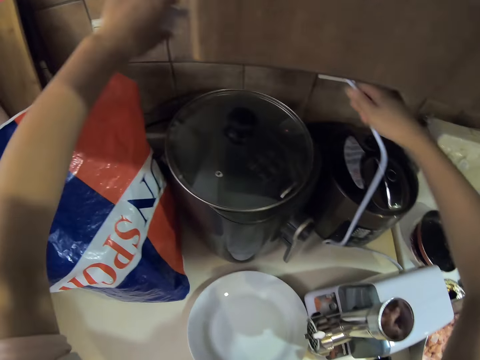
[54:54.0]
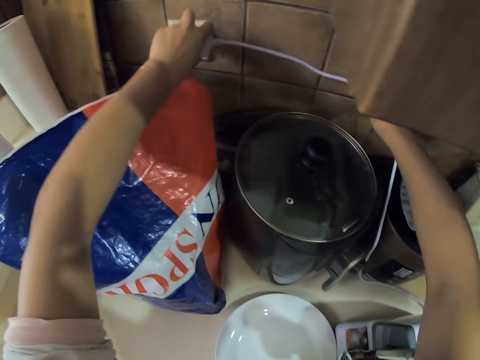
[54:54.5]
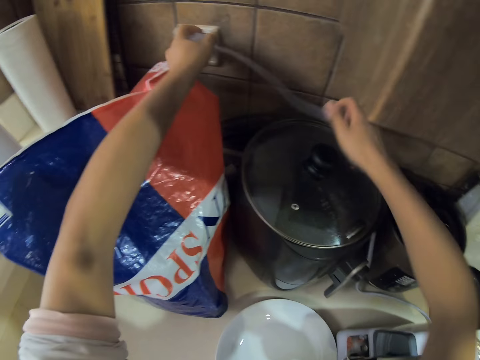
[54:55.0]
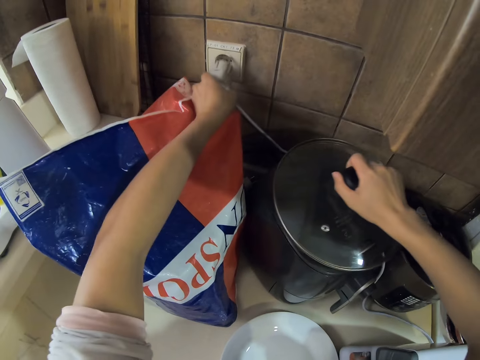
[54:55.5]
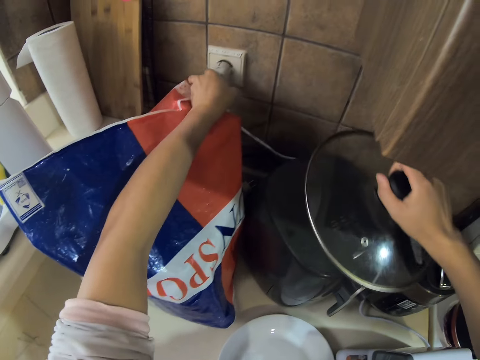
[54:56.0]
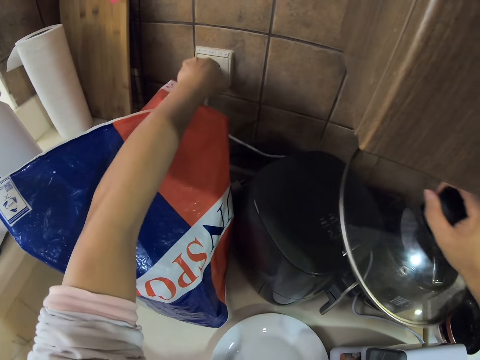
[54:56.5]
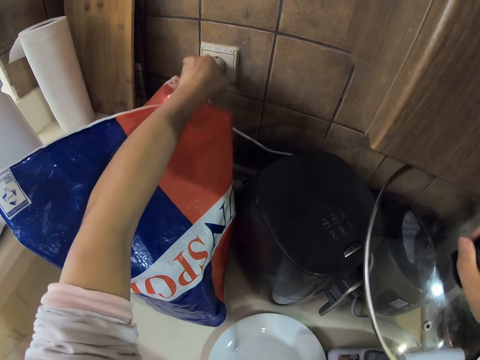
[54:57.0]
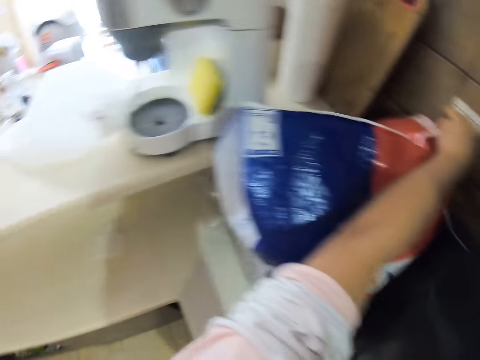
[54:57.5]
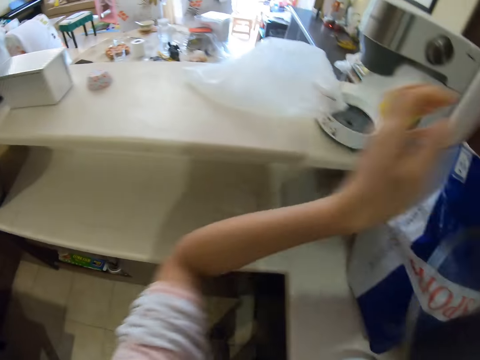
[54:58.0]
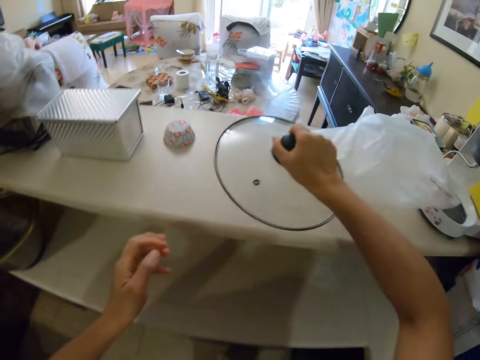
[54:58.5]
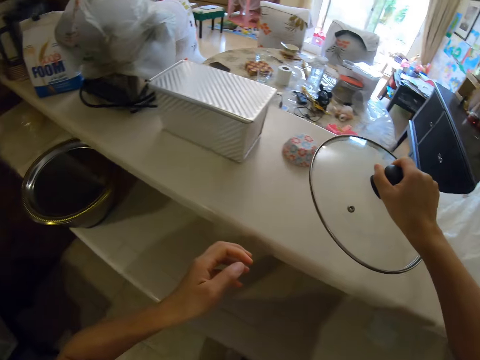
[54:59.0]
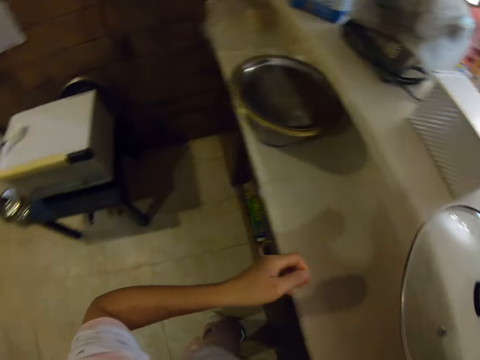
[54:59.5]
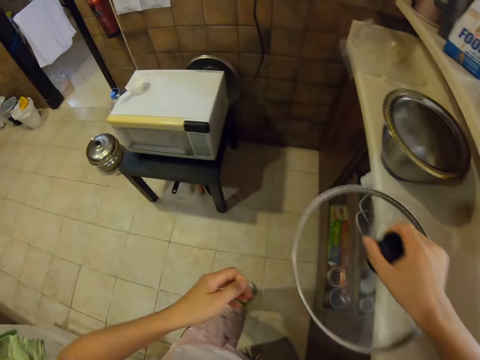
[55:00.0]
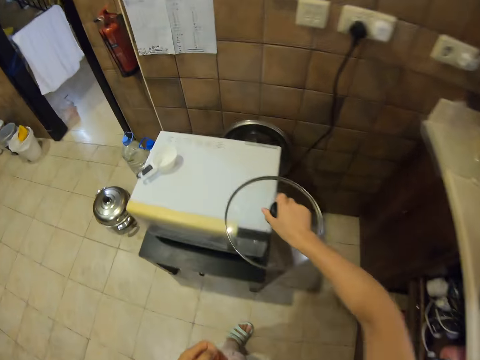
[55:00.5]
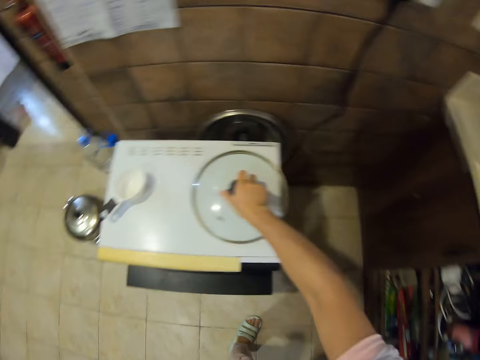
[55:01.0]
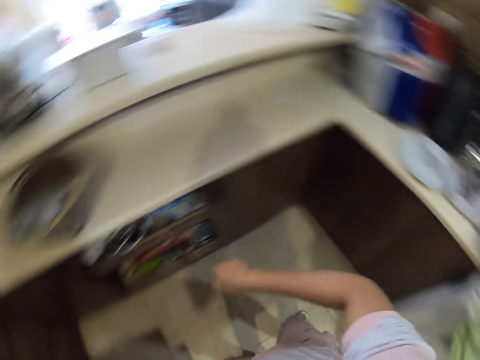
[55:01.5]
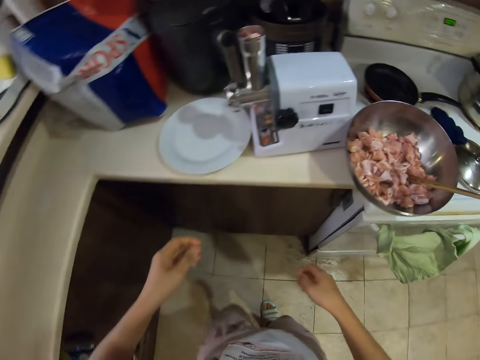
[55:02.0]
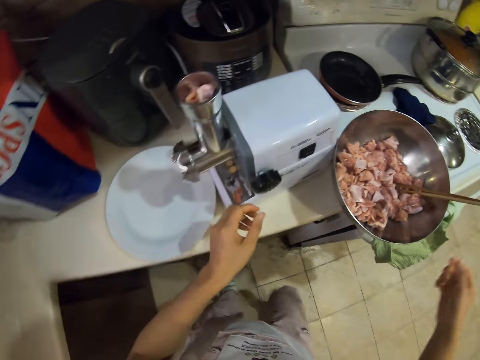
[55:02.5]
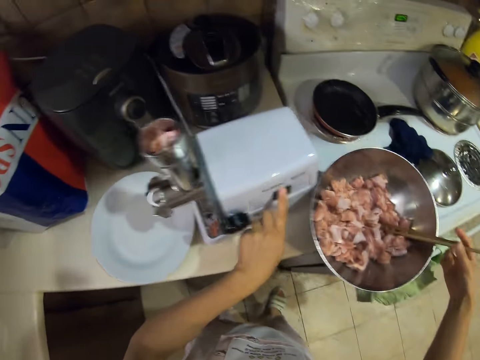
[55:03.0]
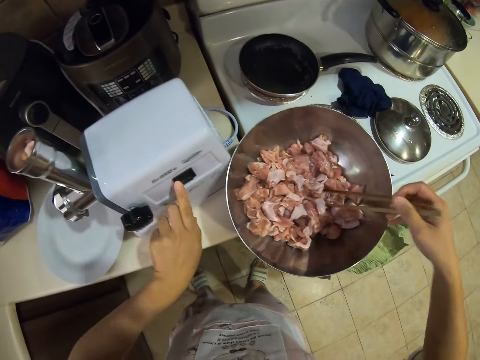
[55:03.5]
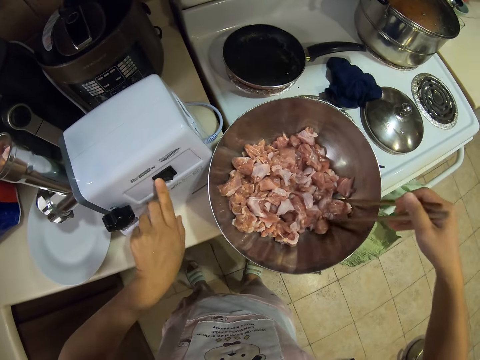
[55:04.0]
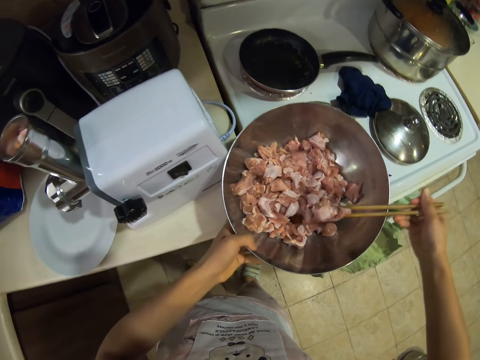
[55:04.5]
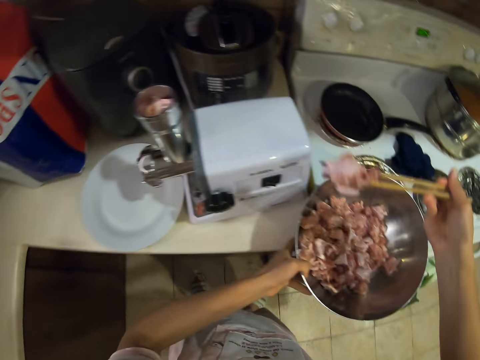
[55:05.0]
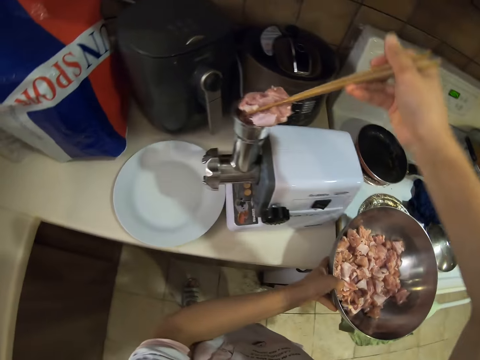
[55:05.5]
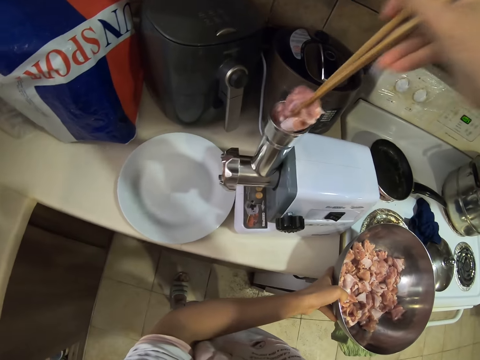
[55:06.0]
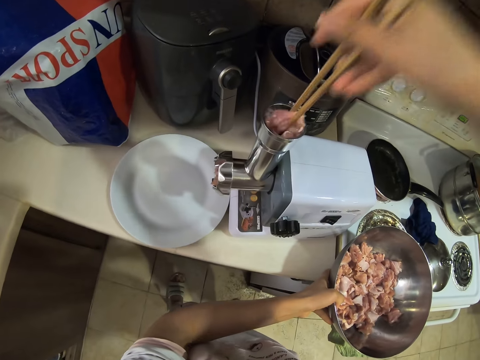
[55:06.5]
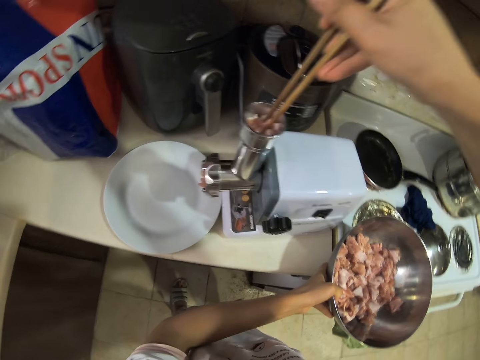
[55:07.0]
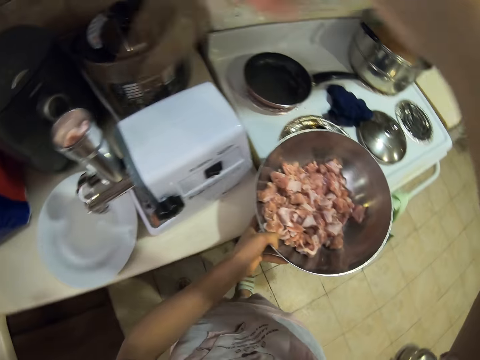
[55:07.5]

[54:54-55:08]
The camera wearer plugs the cable to the socket. They pick a cooking pot lid. They move around. They put the cooking pot lid on the microwave. They move around. They turn on the meat grinder. They pick meat with skewers. They put the meat in the meat grinder.

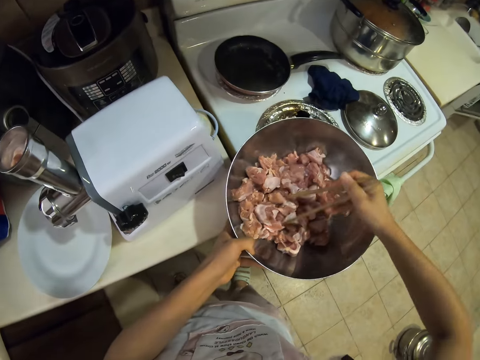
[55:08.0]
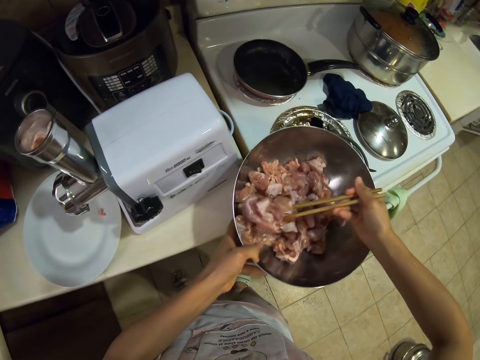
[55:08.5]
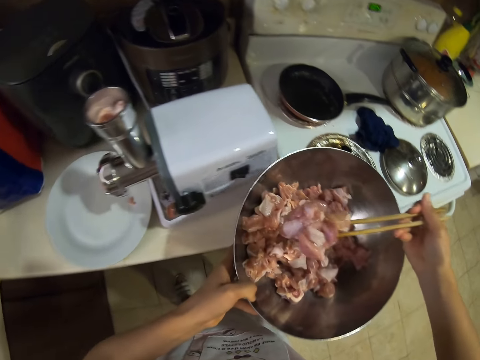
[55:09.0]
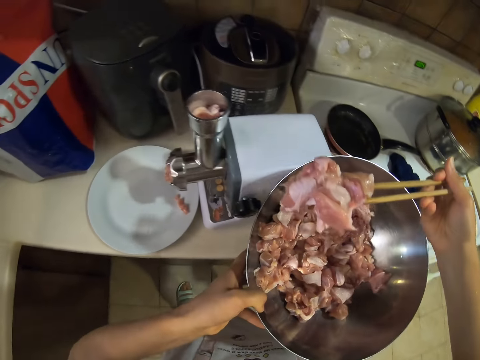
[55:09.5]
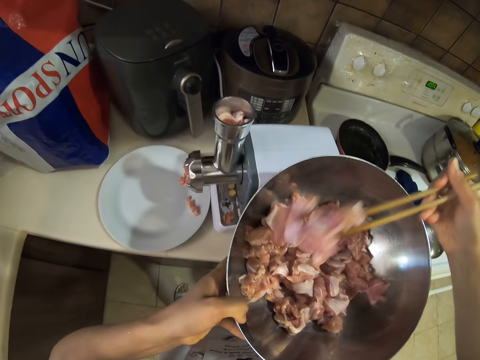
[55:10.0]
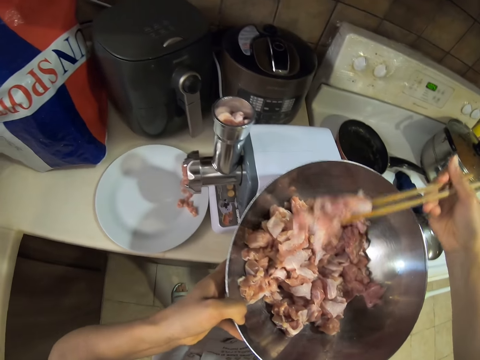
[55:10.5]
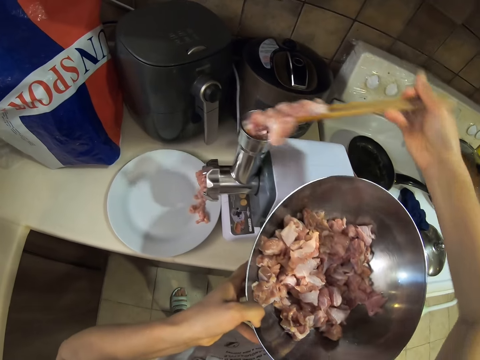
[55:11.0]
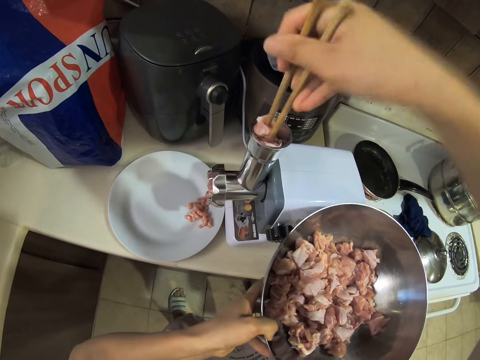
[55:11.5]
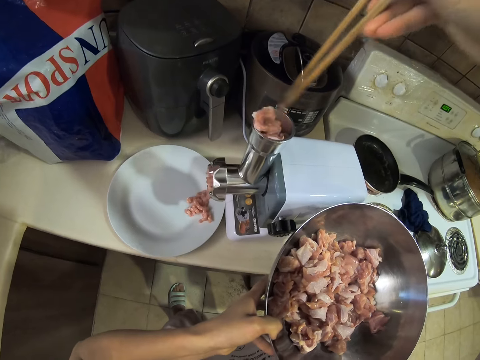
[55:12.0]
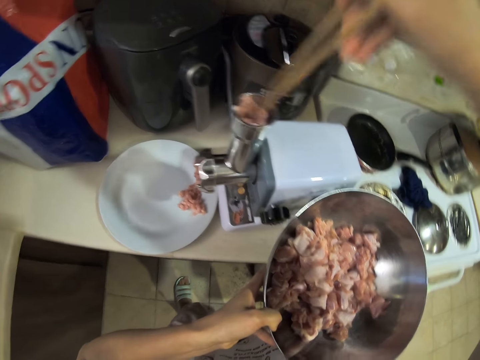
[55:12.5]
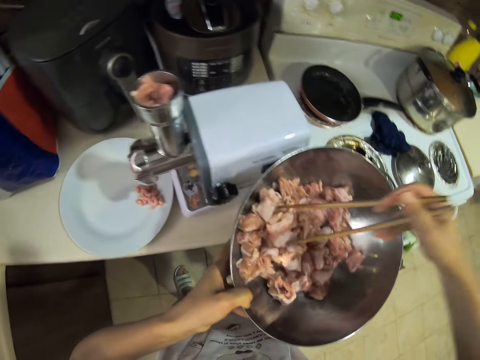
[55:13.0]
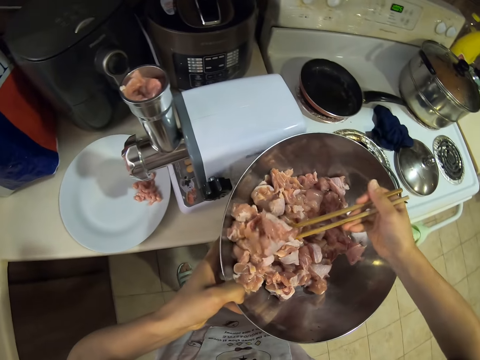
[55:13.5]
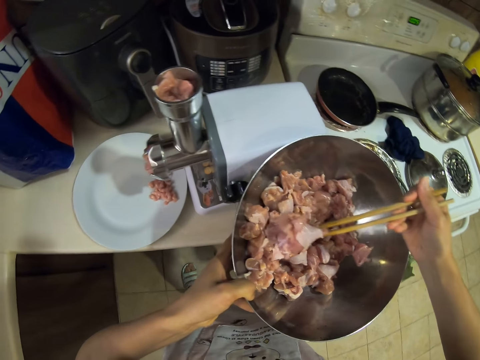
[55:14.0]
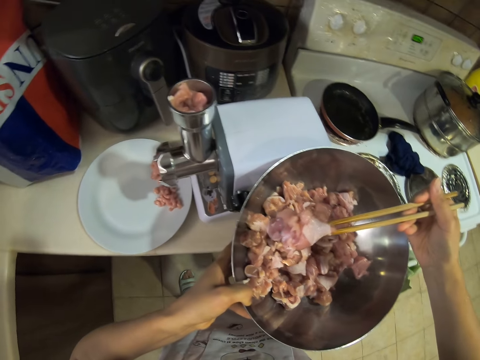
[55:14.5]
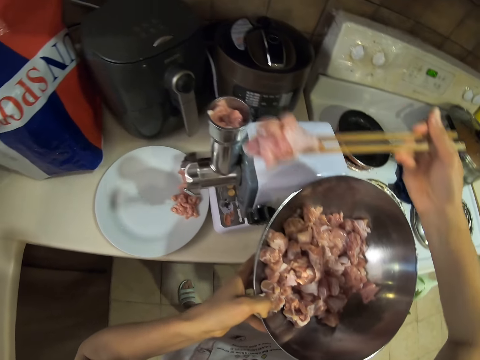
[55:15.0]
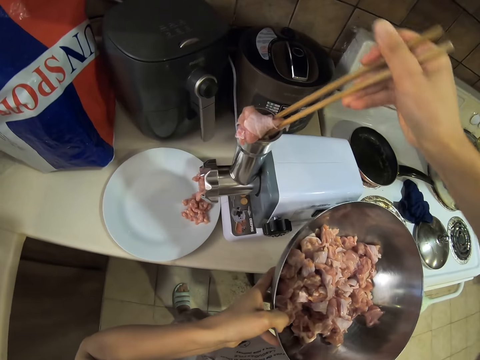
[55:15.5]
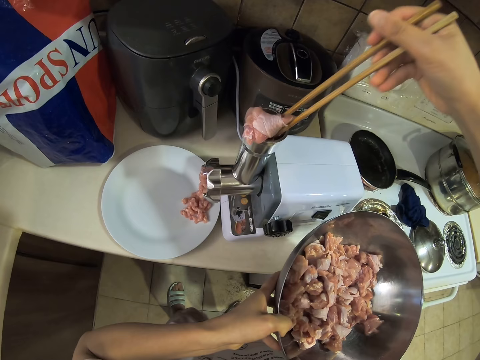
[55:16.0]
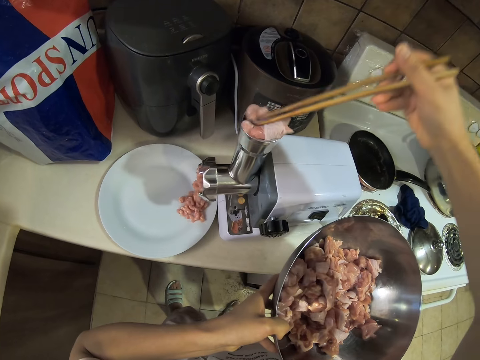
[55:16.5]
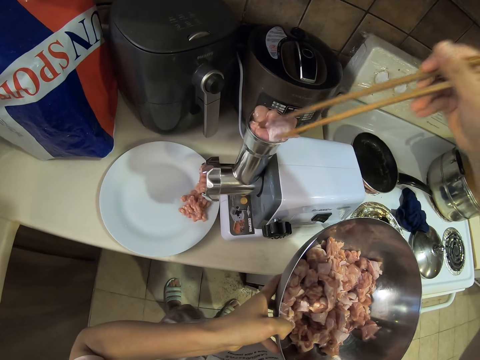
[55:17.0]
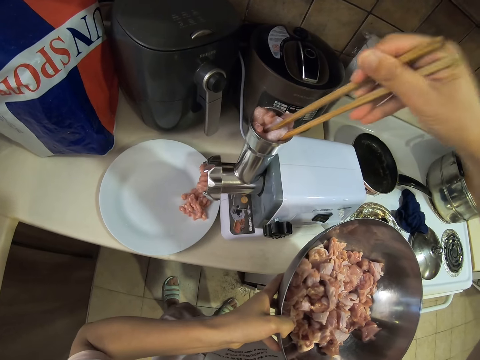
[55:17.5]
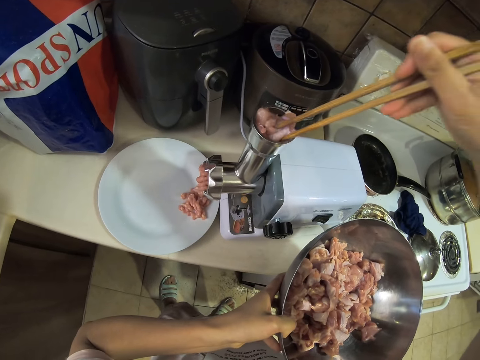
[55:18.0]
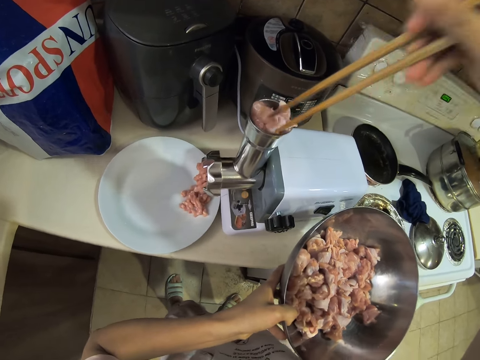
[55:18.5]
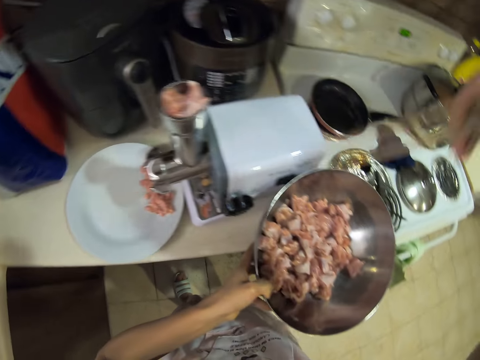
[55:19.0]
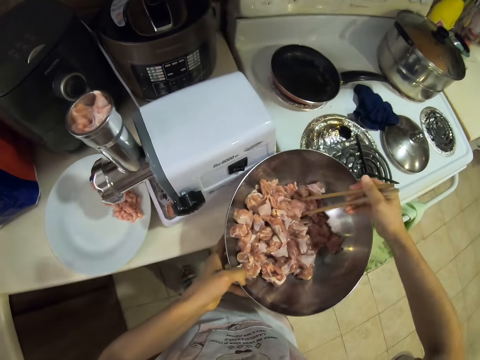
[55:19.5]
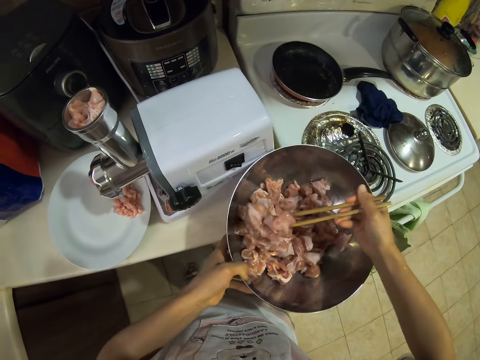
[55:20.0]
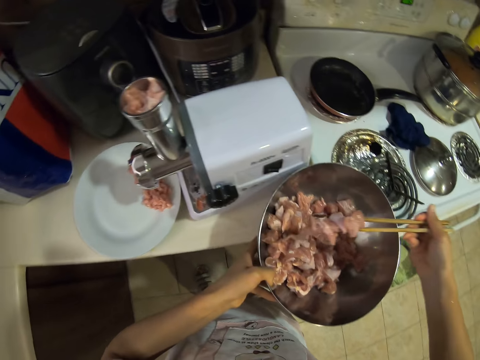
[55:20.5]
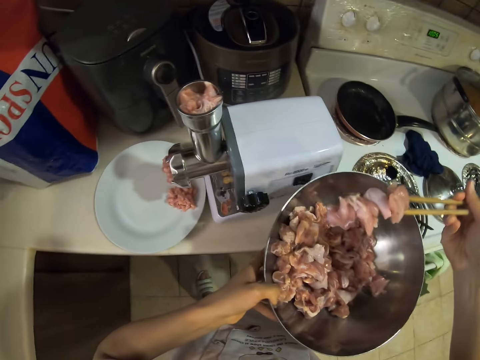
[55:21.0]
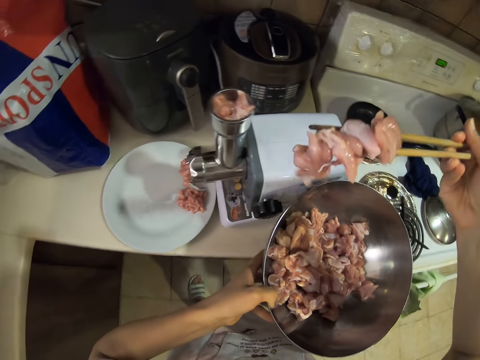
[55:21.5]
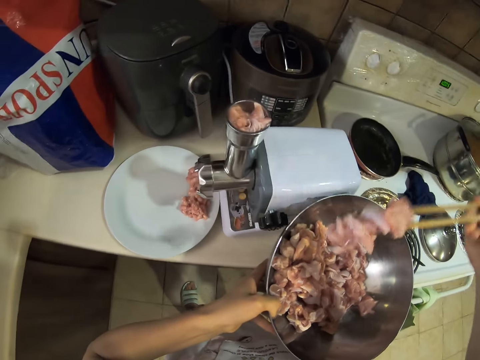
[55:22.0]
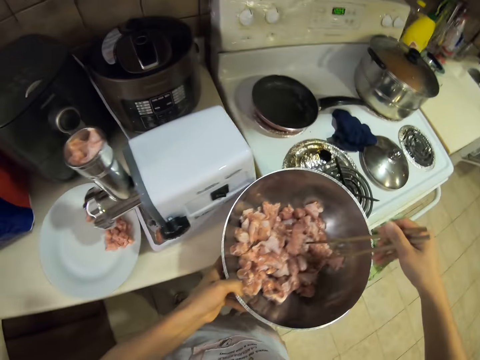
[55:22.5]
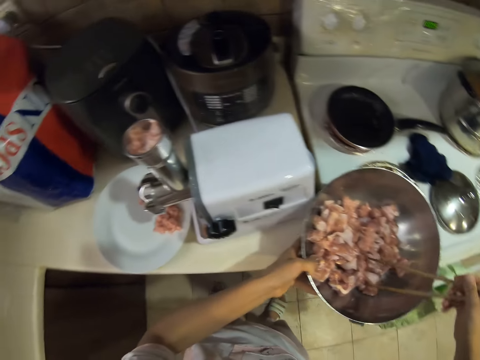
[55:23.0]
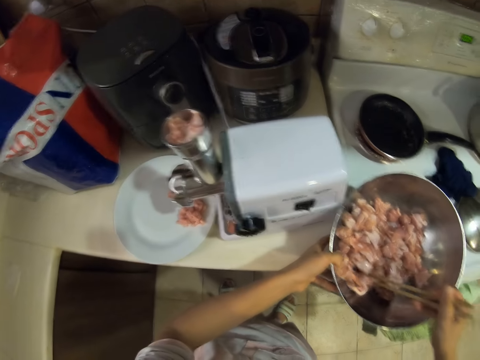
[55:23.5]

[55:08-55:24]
The camera wearer picks meat with skewers. They put the meat in the meat grinder. They pick meat with skewers. They put the meat in the meat grinder. They pick meat with skewers.
